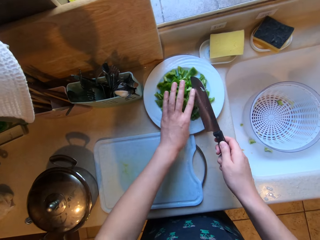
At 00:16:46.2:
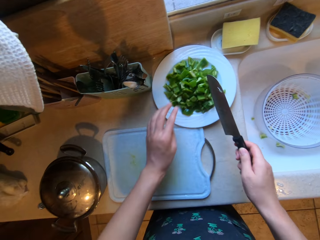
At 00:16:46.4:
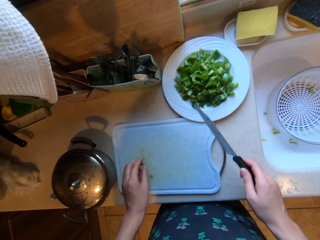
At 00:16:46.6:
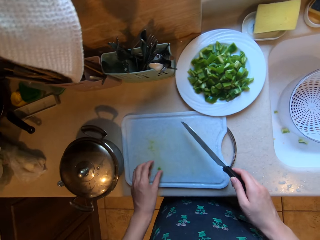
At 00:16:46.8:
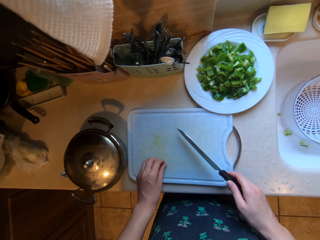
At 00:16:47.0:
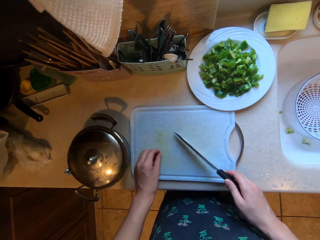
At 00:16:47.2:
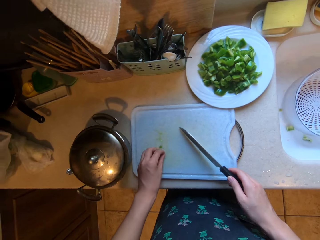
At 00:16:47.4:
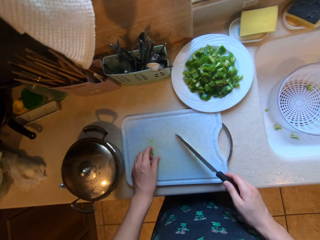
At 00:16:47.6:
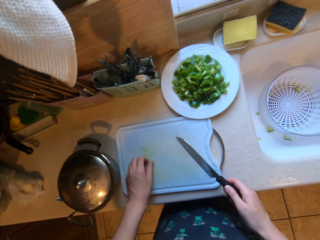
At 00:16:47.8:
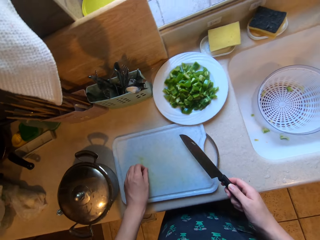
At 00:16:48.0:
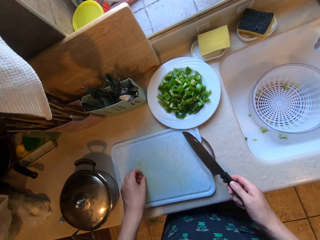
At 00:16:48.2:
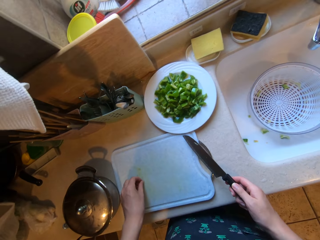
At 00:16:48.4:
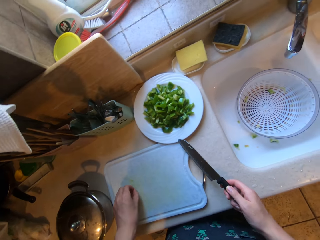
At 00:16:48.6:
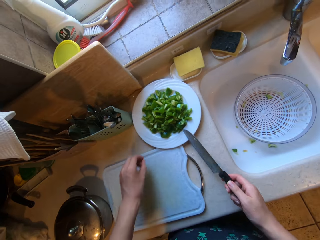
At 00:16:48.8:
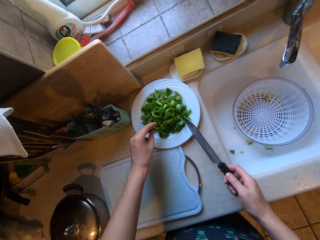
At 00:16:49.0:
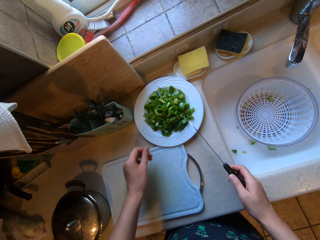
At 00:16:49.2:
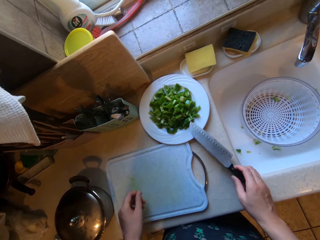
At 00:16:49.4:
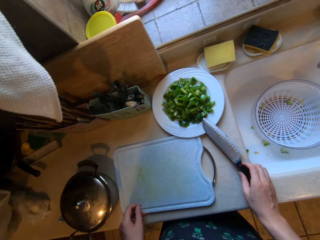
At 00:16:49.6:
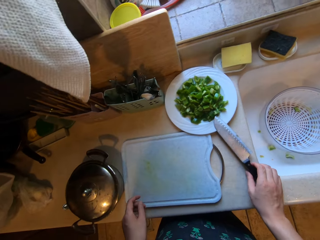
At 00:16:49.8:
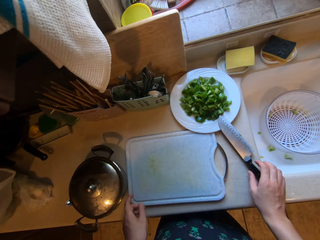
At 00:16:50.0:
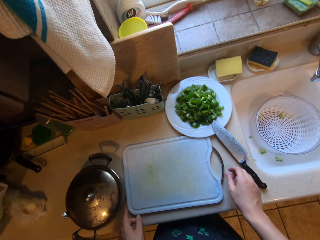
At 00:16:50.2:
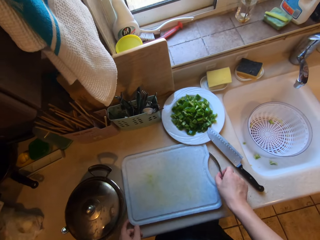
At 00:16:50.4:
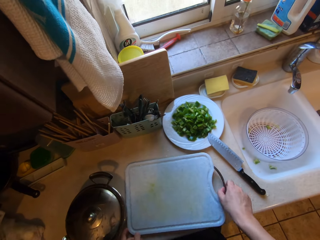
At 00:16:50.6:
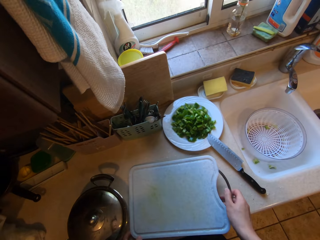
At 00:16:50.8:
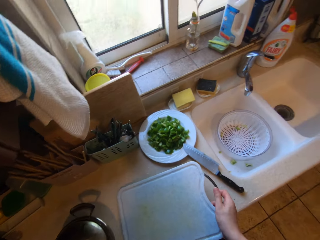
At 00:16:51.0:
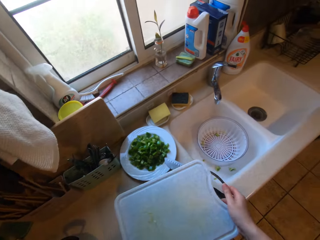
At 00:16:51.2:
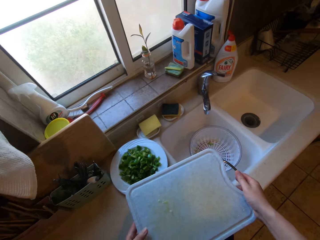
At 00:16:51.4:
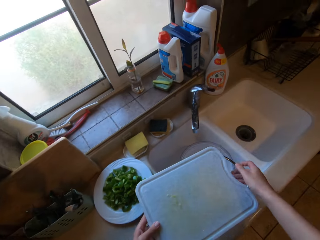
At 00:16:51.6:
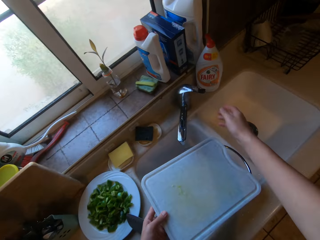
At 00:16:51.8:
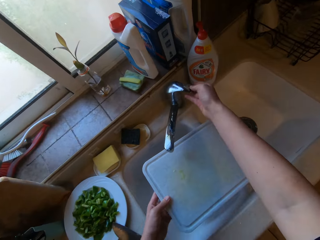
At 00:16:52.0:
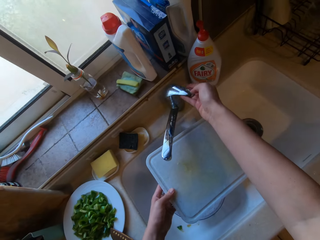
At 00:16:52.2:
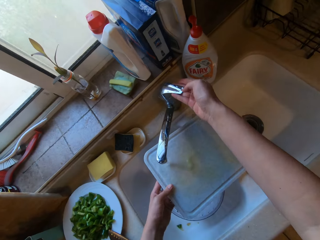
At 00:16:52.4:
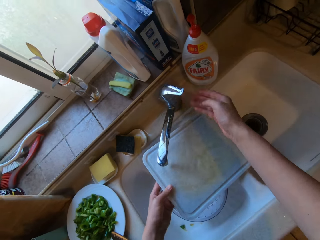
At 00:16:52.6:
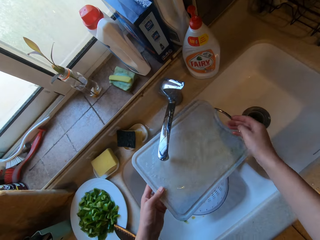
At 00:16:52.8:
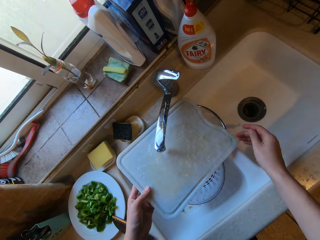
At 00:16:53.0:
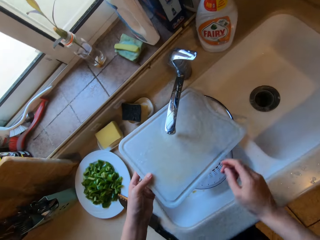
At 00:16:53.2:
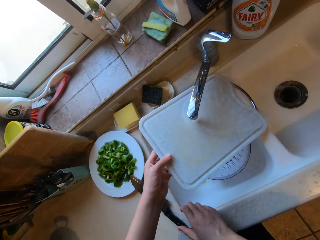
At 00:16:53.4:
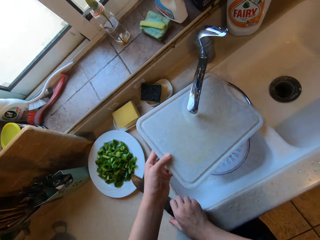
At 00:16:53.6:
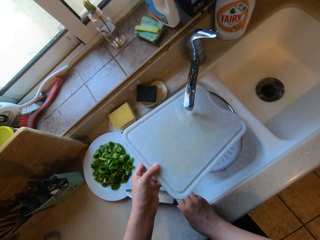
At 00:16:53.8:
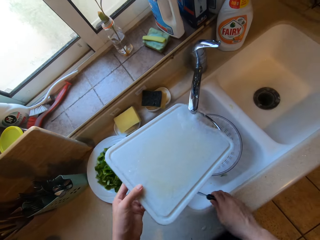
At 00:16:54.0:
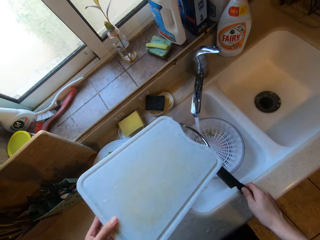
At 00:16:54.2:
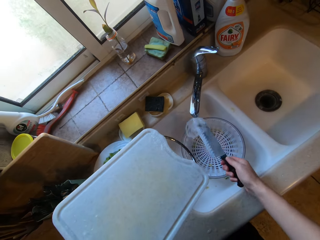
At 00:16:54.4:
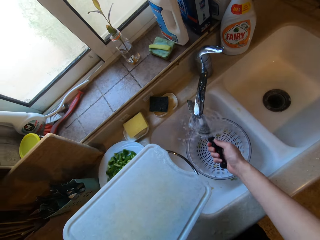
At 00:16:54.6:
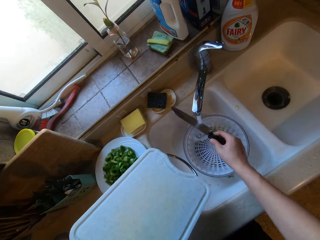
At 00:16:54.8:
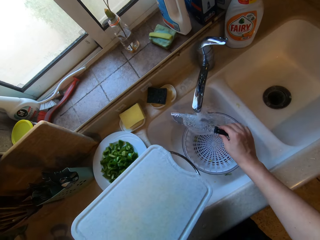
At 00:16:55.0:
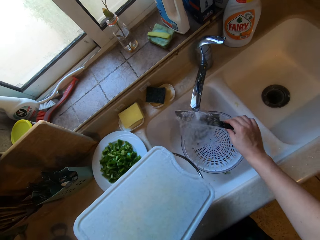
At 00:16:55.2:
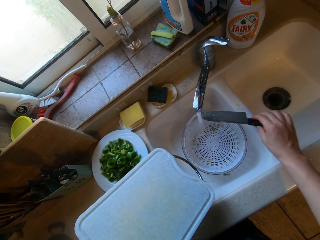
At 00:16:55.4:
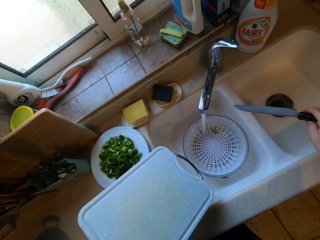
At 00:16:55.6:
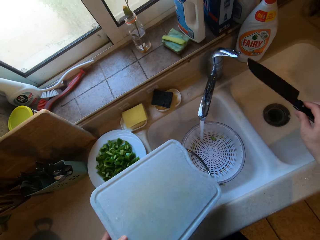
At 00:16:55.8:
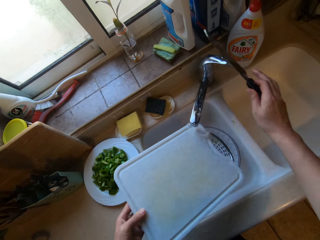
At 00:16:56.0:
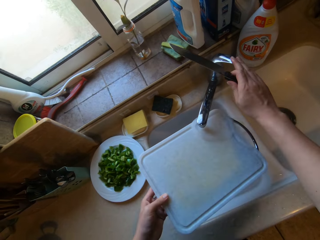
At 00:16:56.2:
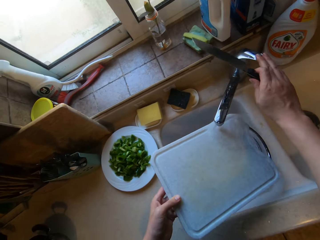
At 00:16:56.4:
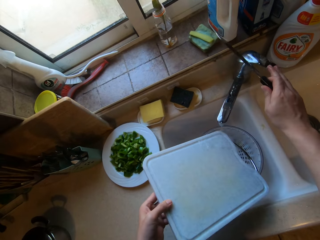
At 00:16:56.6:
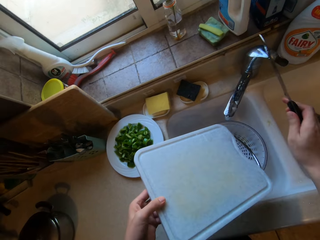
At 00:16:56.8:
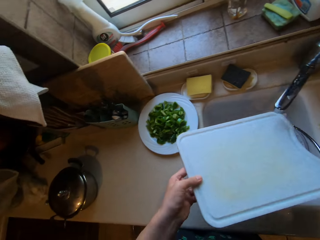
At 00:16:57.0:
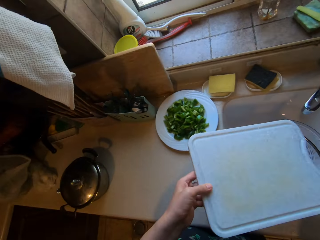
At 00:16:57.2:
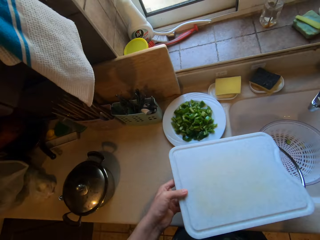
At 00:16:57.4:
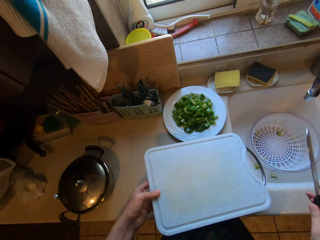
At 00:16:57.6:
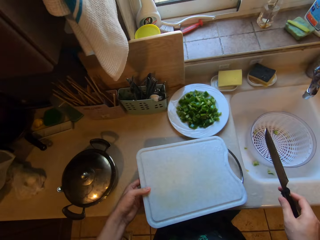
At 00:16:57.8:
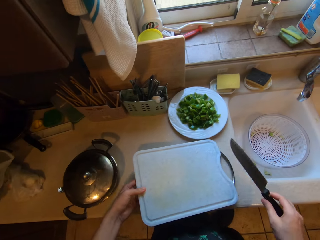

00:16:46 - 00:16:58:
The camera wearer drops the chopped bell pepper into the plate on the counter with the knife in his right hand and his left hand. He picks a piece of chopped bell pepper from the chopping board with his left hand. He drops the piece of bell pepper into the plate on the counter. He drops the knife on the counter with his right hand. He picks up the chopping board from the counter with both his hands. He opens the tap with his right hand. He rinses the chopping board with both hands with water from the tap. He picks up the knife from the counter with his right hand. He rinses the knife with water from the tap. He closes the tap with his right hand.

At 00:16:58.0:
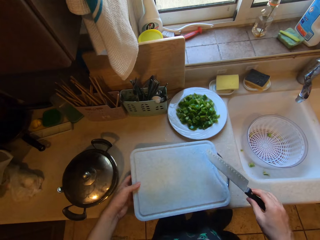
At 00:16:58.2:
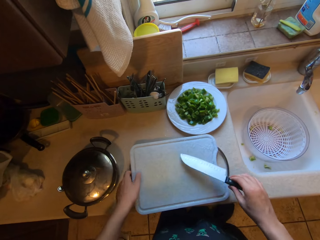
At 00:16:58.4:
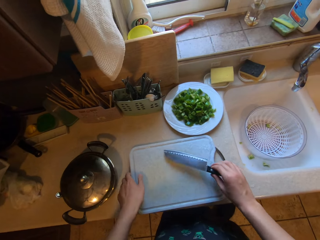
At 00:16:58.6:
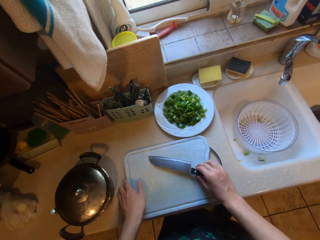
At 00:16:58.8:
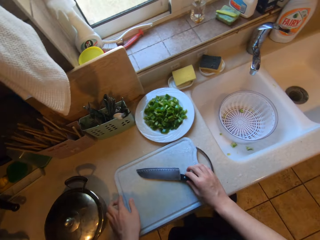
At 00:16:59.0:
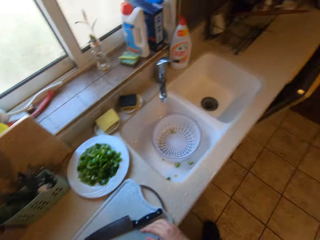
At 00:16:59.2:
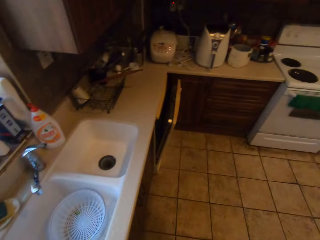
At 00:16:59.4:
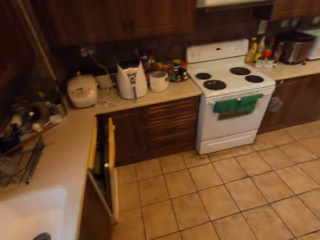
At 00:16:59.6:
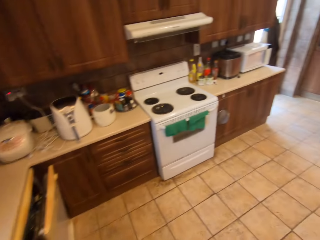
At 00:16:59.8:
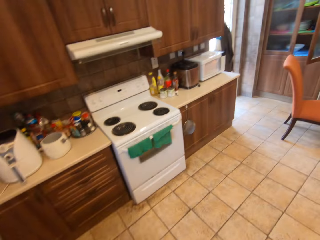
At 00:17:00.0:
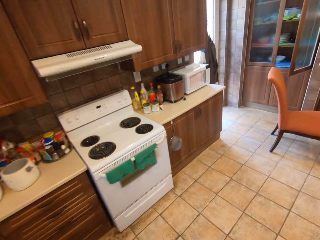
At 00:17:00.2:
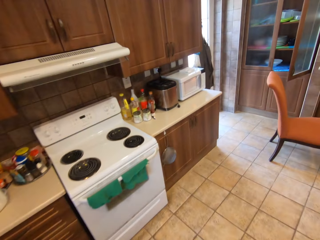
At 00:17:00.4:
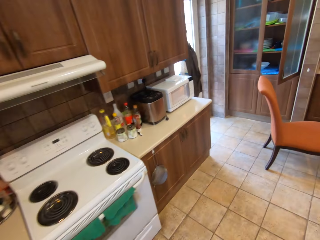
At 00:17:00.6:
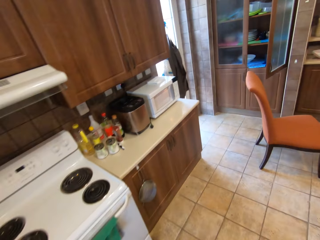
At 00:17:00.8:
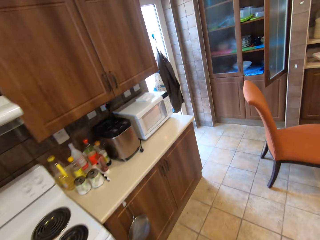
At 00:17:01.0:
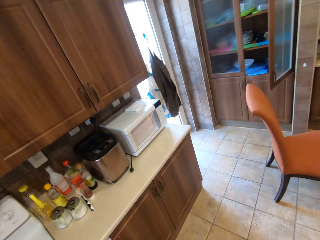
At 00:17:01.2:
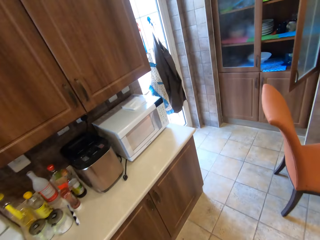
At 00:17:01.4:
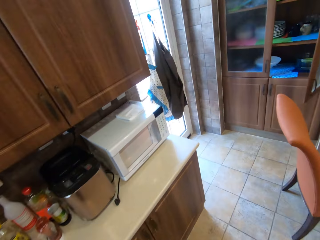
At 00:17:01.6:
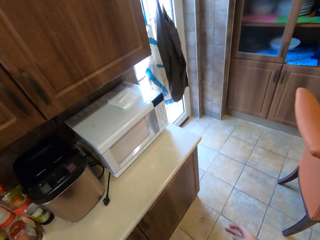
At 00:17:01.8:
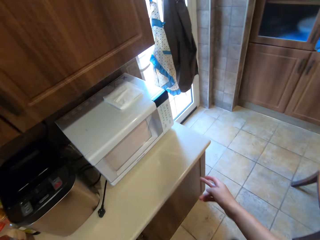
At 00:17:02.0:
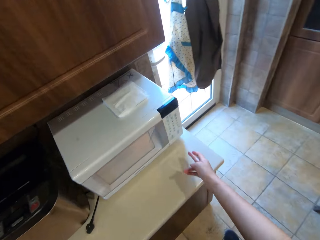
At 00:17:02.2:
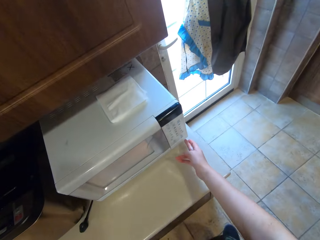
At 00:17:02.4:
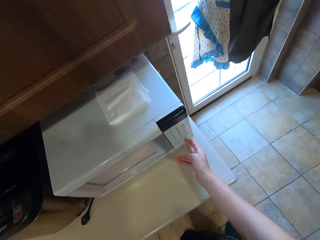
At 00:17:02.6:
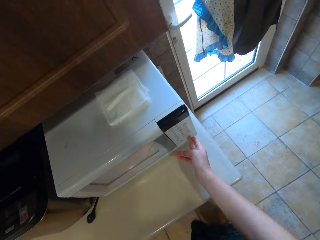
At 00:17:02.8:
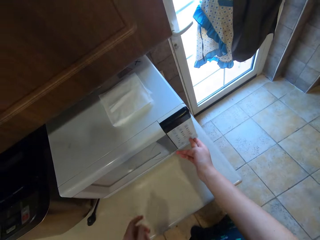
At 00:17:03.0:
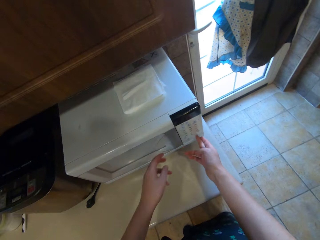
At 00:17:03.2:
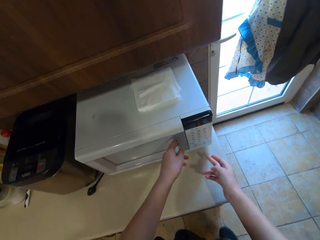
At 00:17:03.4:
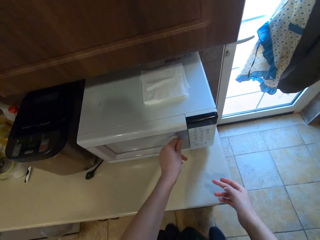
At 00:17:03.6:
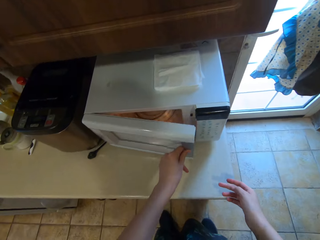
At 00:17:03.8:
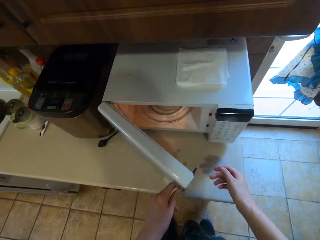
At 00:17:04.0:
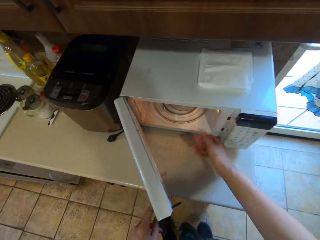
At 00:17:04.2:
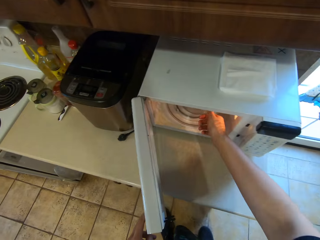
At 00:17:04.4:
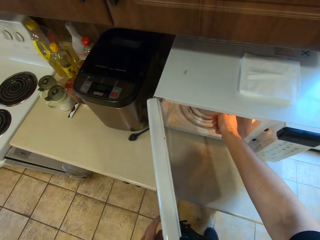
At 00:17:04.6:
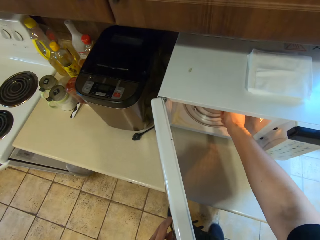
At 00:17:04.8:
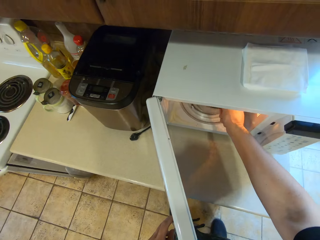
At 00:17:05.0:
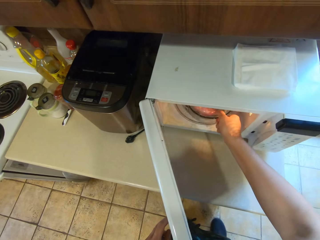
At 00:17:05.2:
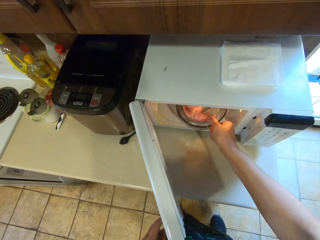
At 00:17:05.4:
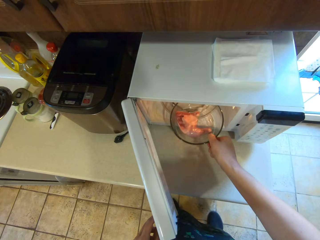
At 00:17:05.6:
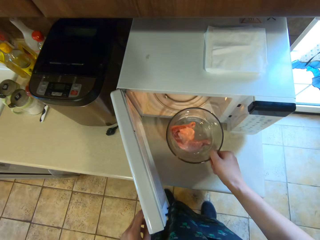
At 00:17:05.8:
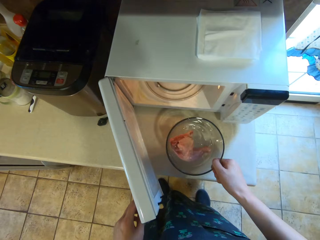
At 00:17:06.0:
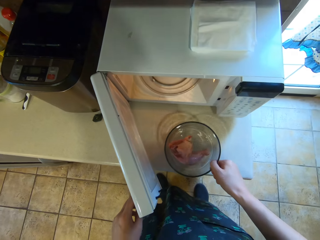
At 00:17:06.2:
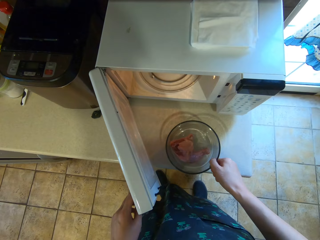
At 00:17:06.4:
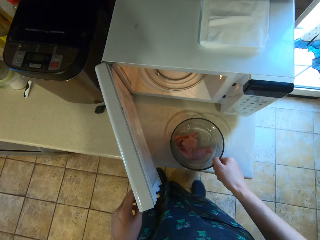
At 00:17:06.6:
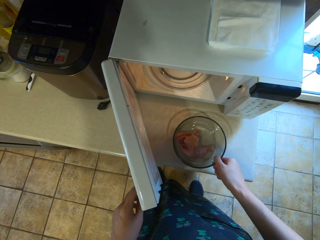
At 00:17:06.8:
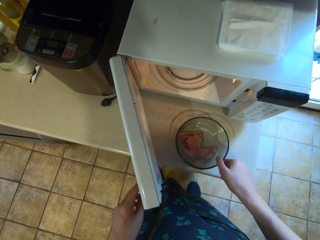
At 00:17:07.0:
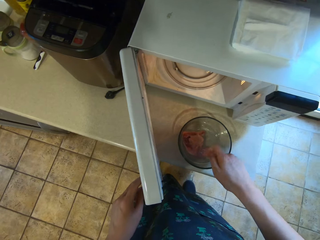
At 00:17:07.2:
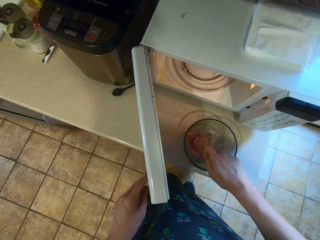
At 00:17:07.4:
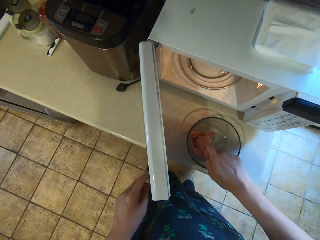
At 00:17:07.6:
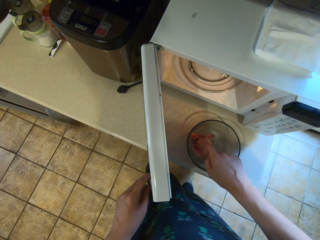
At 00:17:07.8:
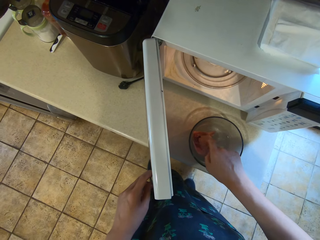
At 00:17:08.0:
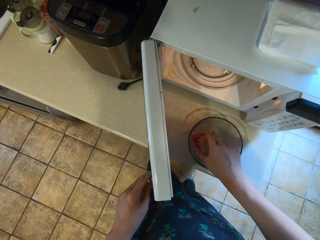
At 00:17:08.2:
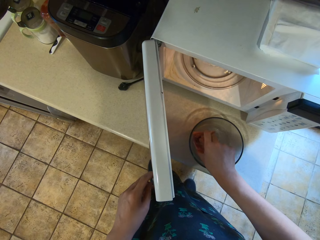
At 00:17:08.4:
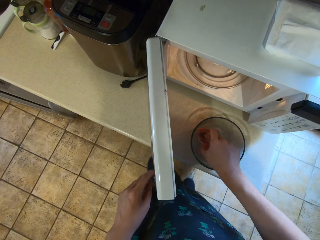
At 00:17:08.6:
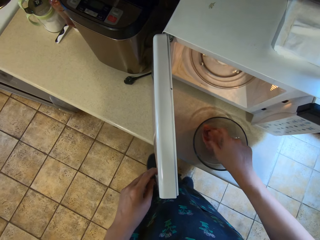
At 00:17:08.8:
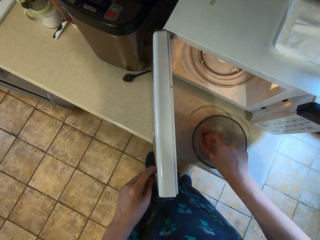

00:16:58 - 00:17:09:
The camera wearer places the chopping board on the counter with his left hand. He drops the knife in his right hand on the chopping board. He walks towards a microwave. He operates the microwave with his right hand. He opens the microwave with his left hand. He removes a bowl of meat from the microwave with his right hand. He drops the bowl of meat on the counter. He touches the chicken in the bowl.
